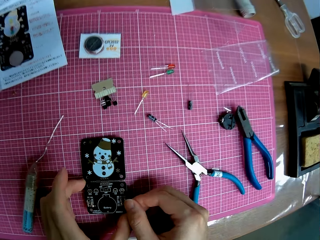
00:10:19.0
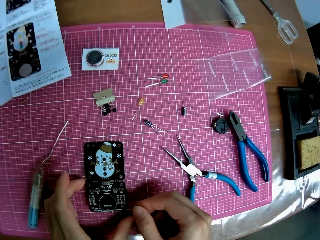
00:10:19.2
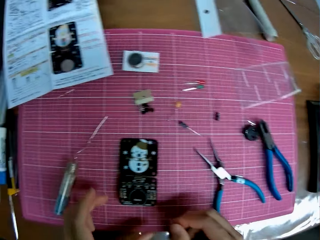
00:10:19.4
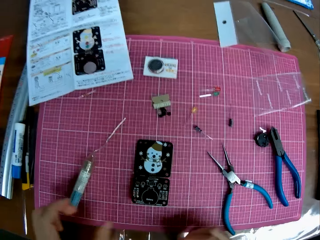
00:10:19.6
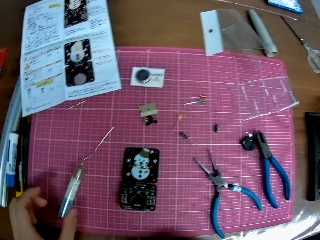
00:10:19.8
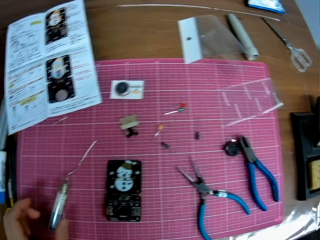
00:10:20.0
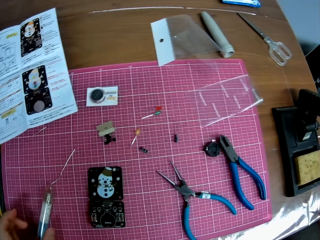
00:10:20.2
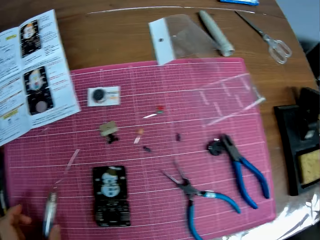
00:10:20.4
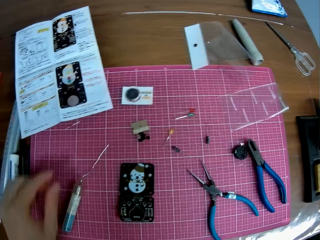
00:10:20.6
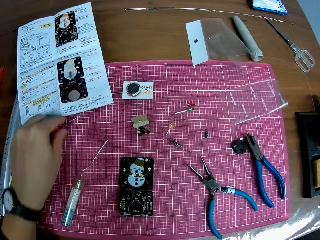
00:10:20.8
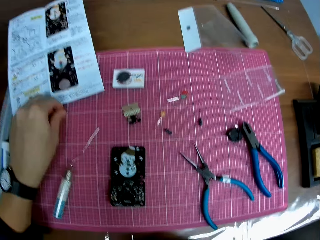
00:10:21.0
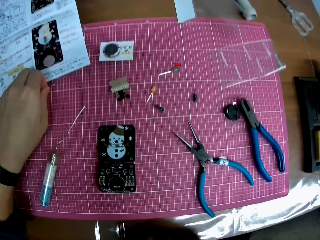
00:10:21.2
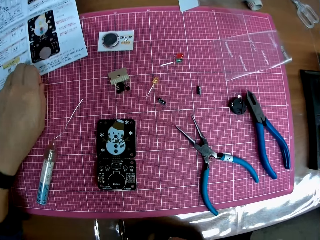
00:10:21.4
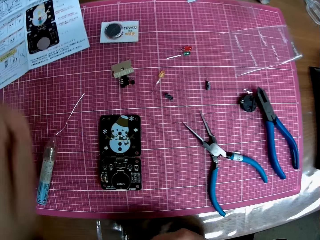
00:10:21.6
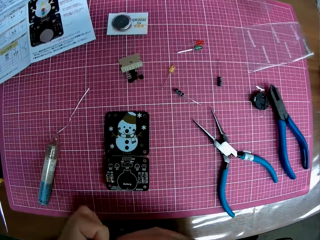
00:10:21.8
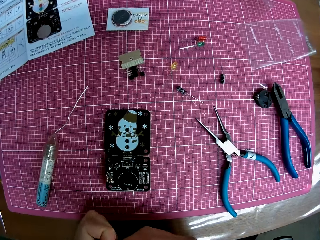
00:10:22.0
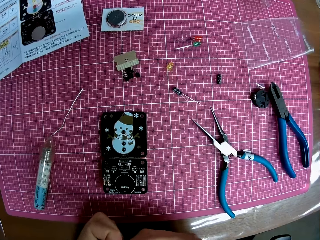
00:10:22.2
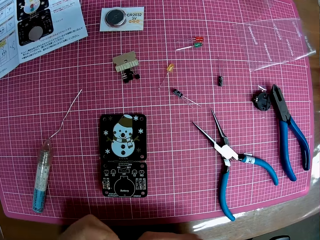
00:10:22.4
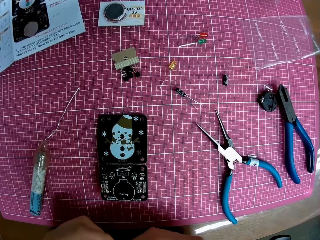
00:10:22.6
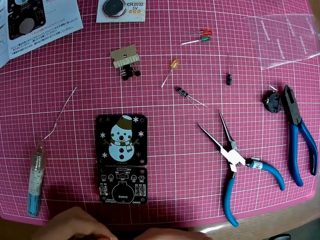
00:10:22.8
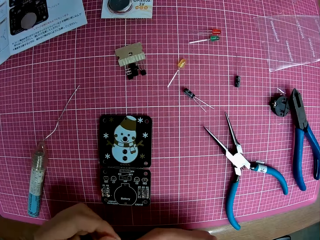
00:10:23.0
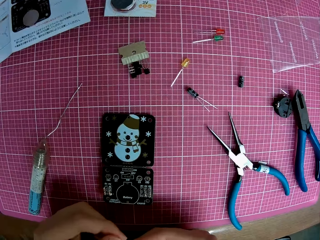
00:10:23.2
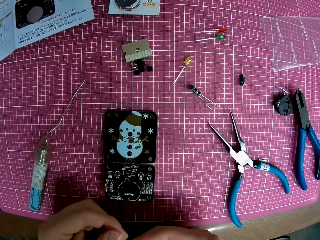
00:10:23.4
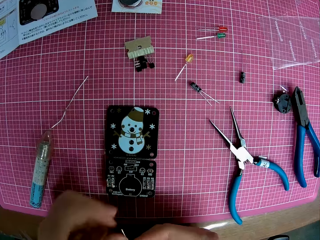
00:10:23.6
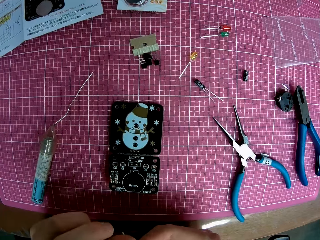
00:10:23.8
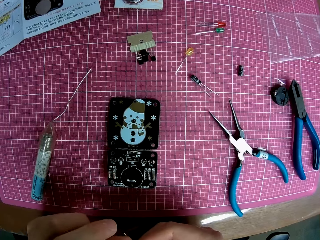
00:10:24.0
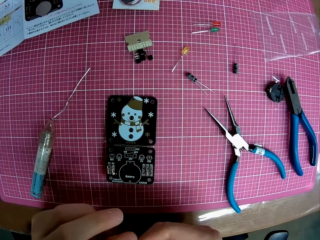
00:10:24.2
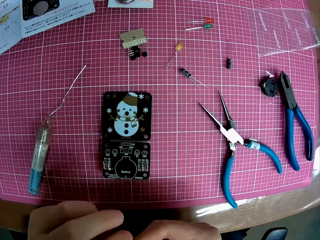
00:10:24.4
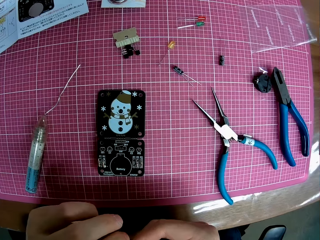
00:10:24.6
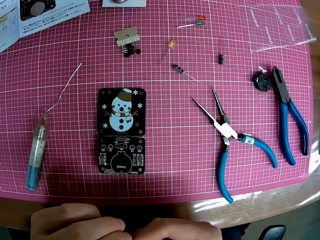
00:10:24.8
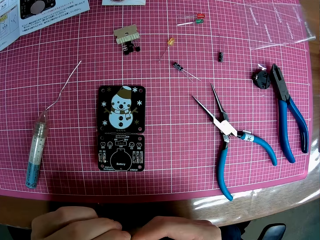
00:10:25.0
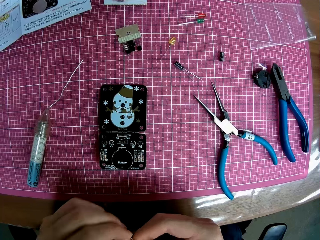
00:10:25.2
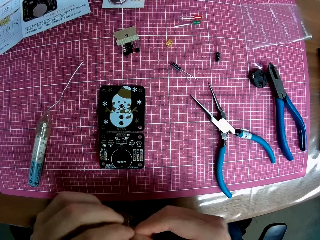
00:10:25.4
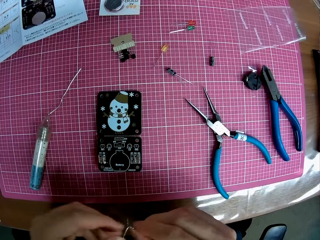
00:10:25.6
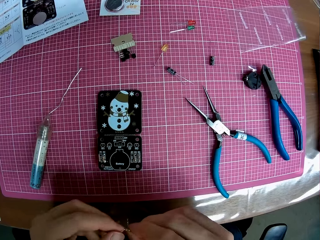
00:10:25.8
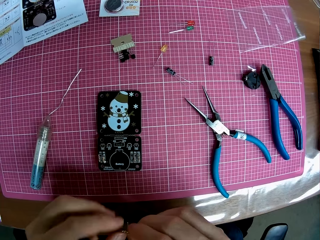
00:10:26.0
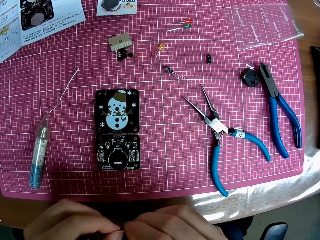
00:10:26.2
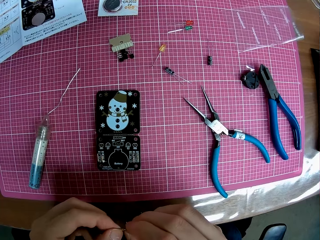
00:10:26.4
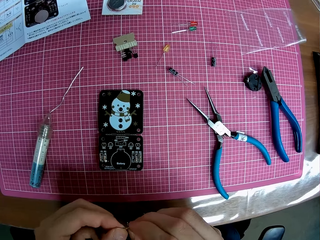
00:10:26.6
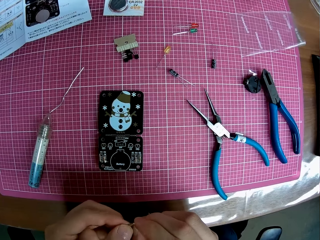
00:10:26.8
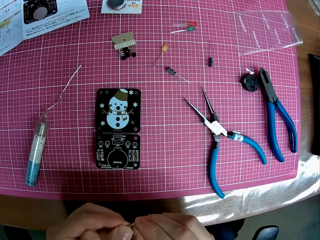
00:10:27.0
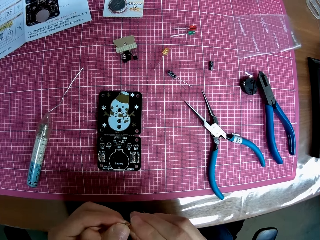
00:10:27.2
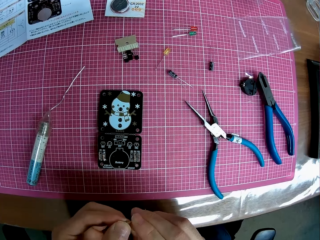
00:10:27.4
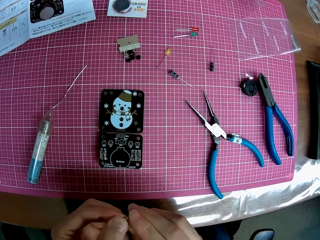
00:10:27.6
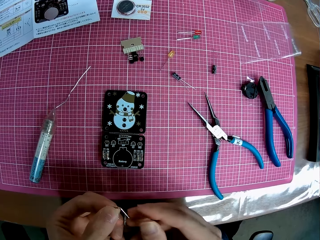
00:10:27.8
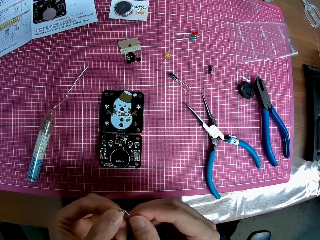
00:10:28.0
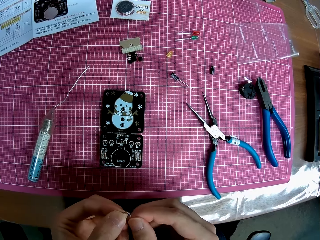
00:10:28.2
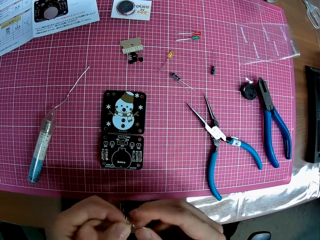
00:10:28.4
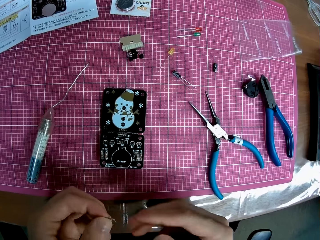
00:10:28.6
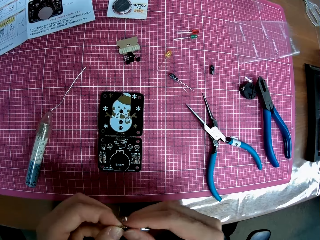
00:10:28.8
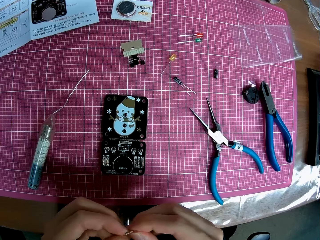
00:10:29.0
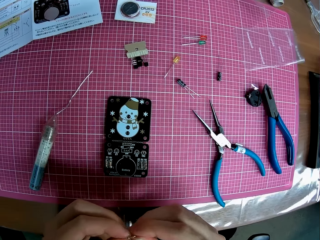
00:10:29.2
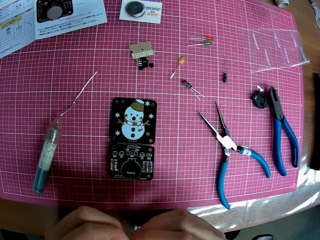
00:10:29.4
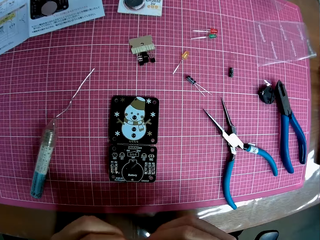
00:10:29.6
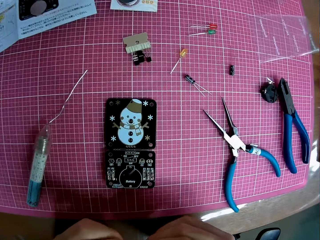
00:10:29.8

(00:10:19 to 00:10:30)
The camera wearer moves the hand. He picks up a tiny iron from the table. He twists the wire. He bends up the tiny iron with his hands.

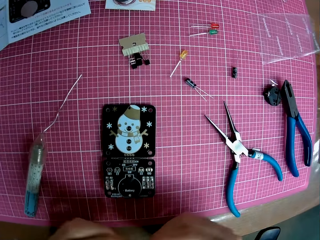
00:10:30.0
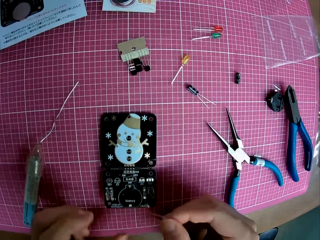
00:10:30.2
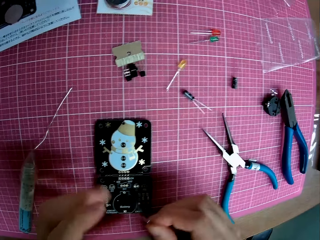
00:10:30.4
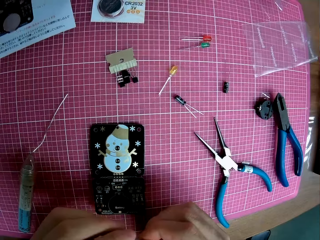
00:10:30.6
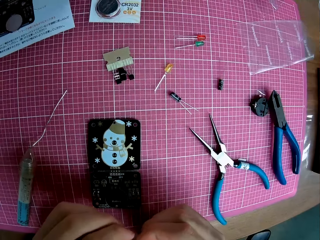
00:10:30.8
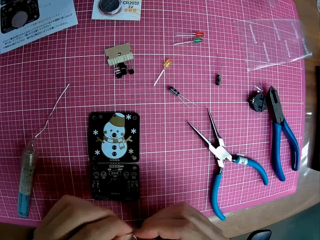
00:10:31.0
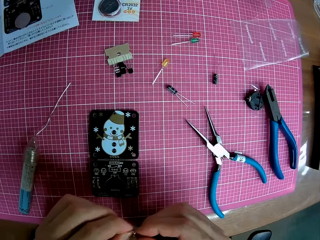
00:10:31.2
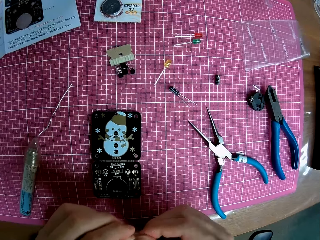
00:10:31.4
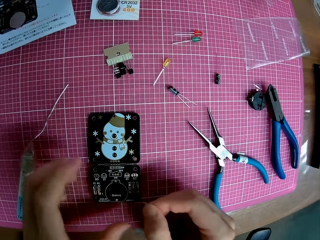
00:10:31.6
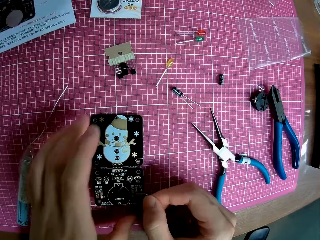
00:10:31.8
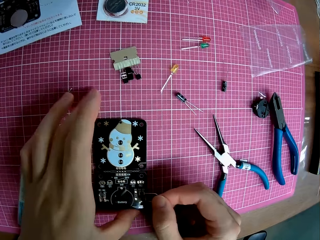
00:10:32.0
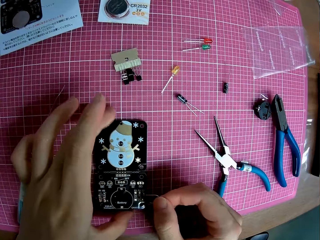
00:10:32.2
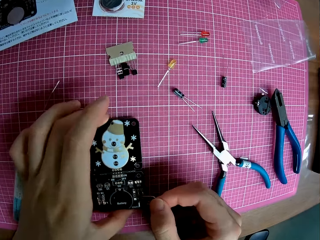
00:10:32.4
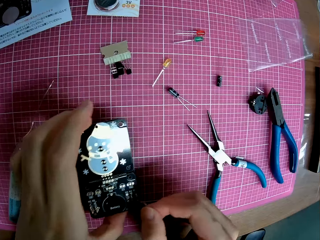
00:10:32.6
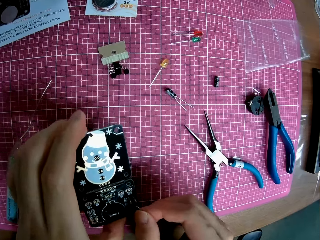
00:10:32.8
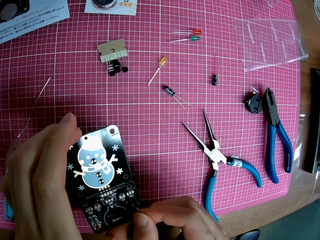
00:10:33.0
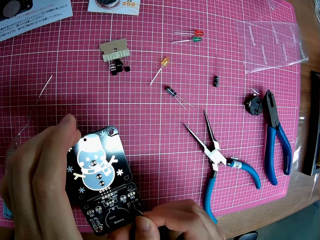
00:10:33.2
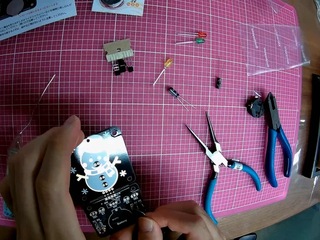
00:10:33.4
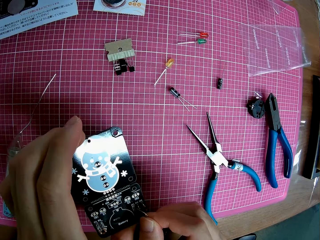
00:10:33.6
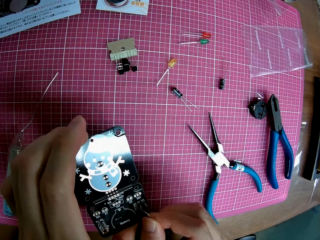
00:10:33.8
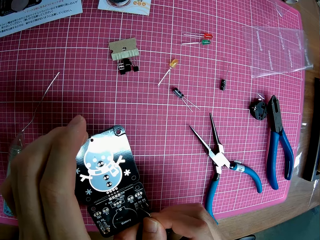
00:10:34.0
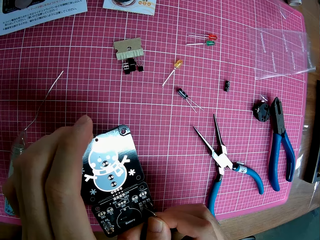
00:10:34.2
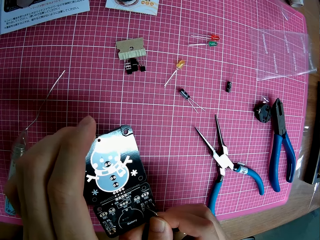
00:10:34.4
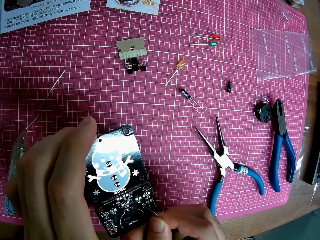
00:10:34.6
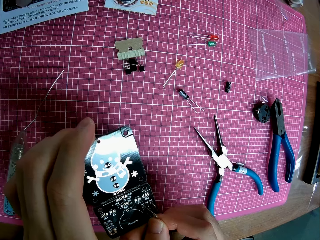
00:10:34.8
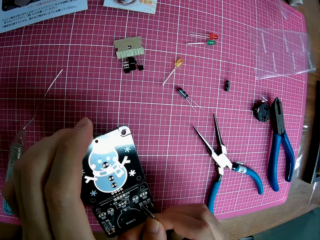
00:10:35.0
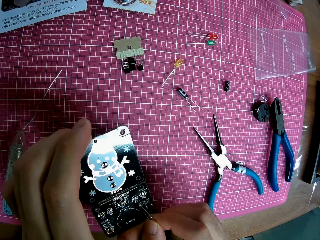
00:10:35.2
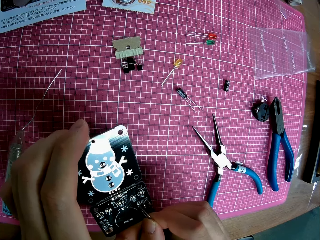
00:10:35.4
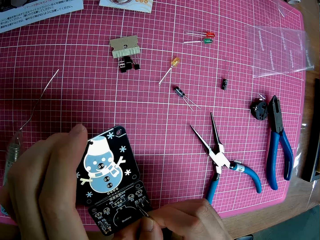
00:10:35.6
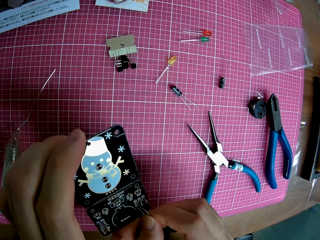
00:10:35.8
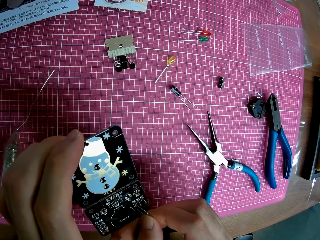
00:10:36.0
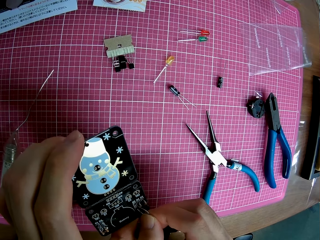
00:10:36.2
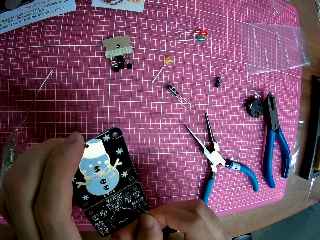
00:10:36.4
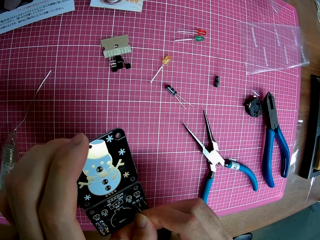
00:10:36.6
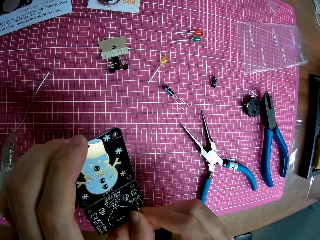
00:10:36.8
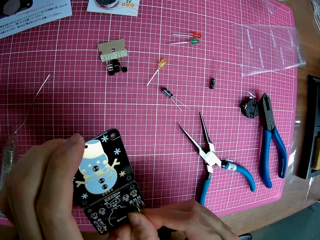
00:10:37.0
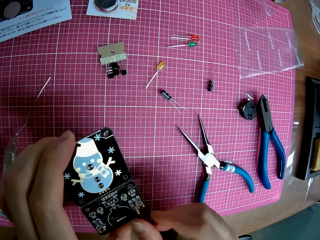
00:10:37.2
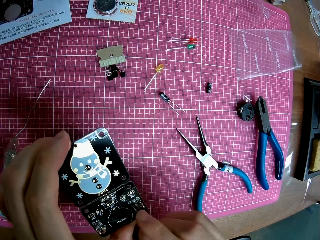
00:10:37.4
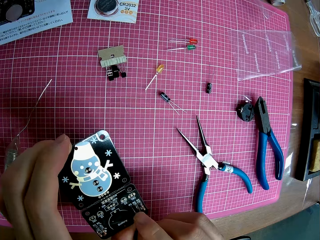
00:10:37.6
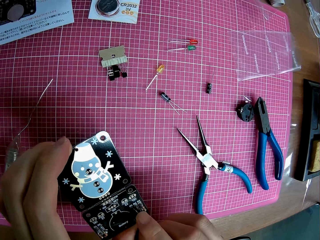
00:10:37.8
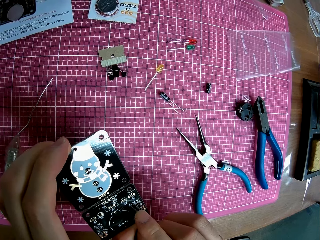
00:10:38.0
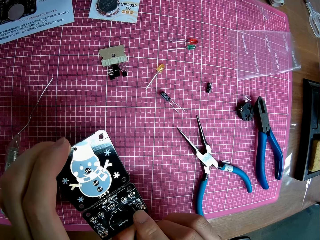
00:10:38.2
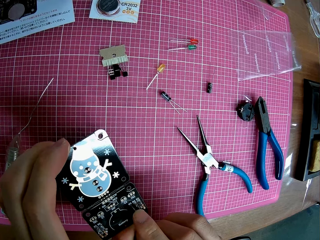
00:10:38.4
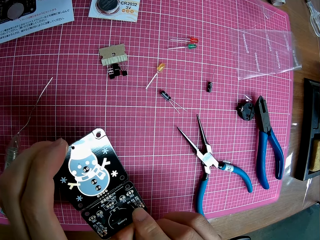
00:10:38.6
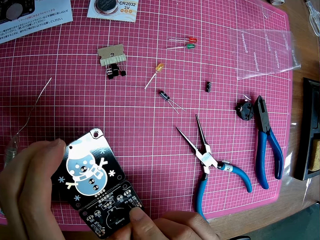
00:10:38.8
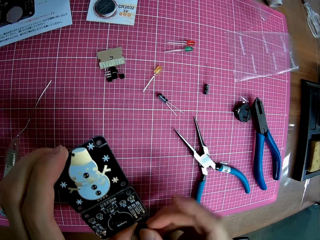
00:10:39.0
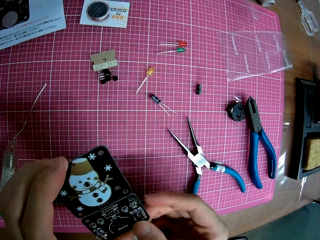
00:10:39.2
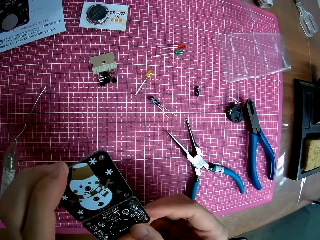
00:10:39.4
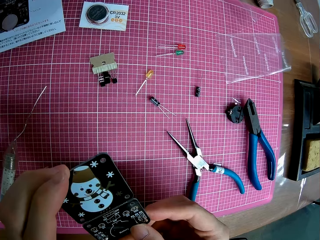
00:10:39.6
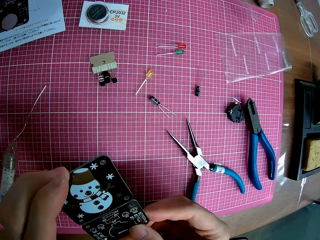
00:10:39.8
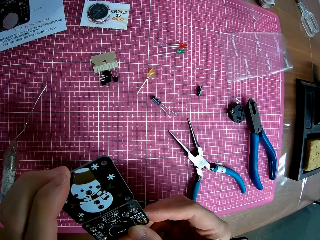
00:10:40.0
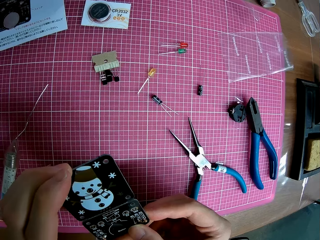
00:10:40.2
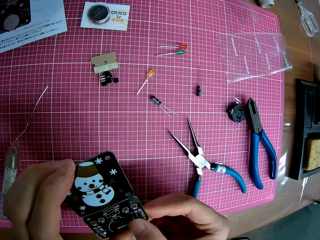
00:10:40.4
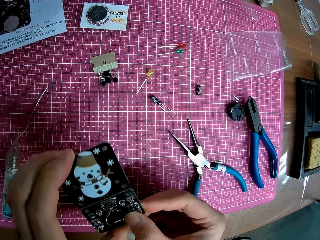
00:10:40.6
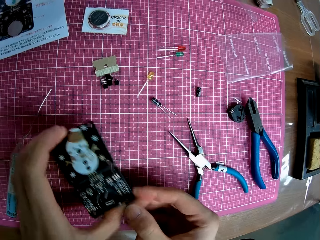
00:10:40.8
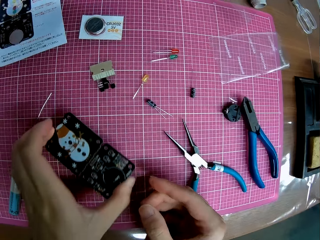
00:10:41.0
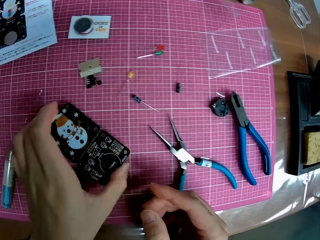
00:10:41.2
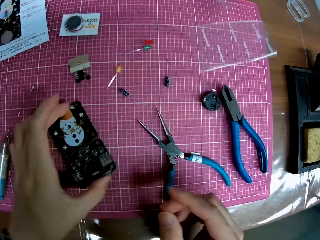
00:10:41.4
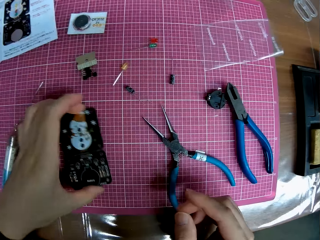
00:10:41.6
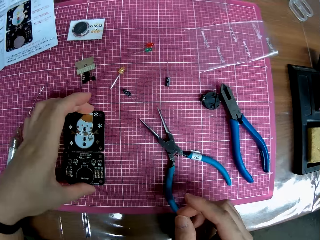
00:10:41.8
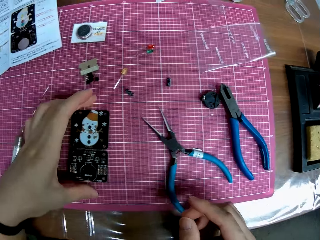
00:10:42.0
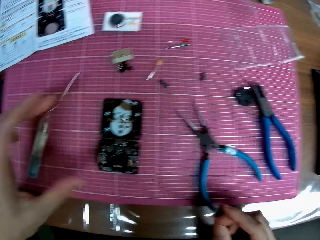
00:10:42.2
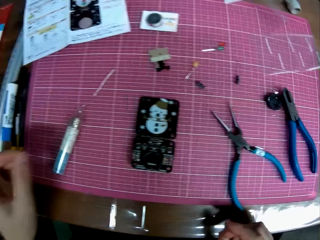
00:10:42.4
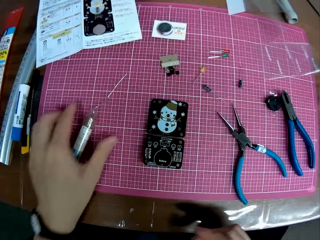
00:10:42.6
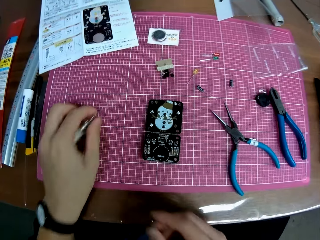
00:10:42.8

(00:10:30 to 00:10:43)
The camera wearer lifts the panel from the table with his left hand. He fixes the motherboard. He places the iron on the panel. He drops the panel on the table.
